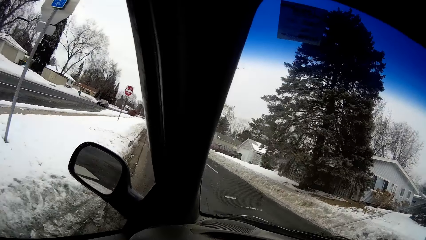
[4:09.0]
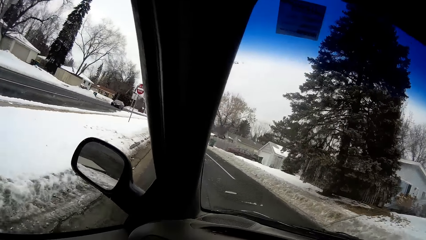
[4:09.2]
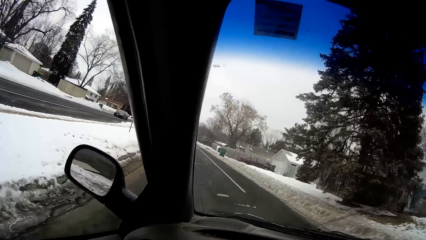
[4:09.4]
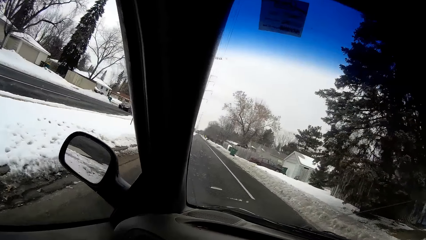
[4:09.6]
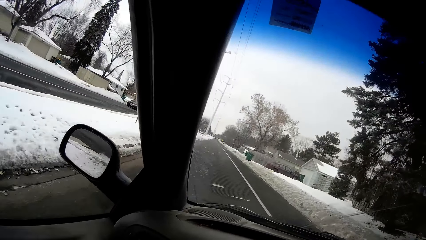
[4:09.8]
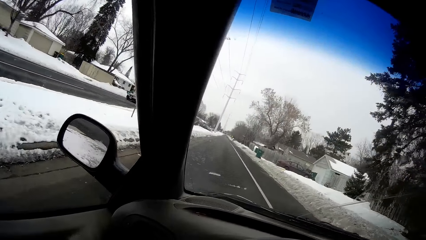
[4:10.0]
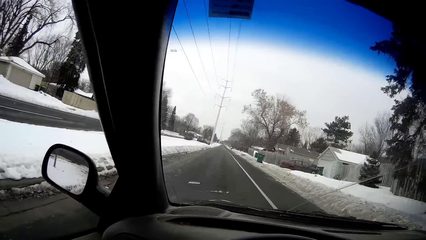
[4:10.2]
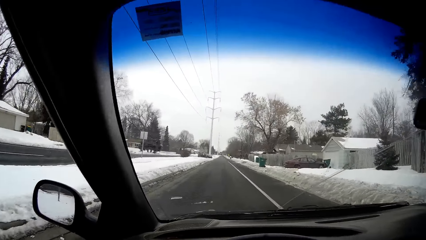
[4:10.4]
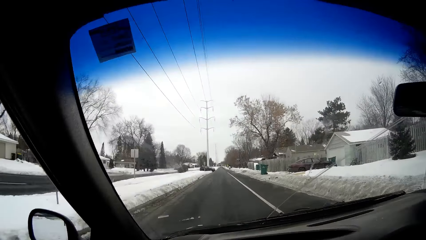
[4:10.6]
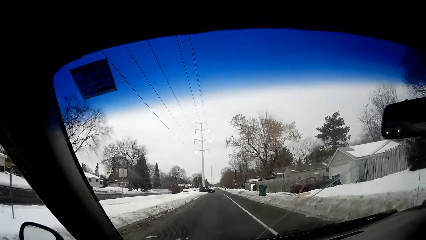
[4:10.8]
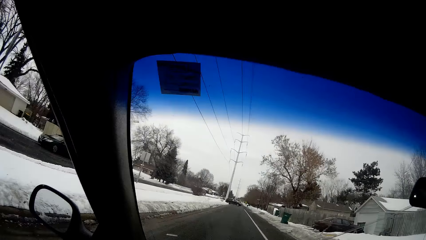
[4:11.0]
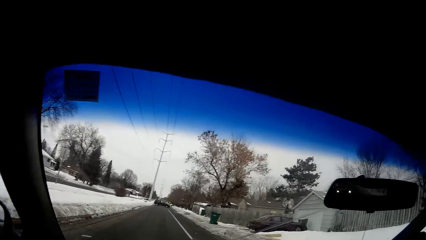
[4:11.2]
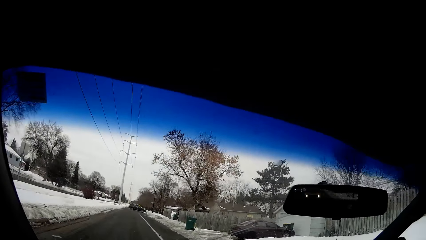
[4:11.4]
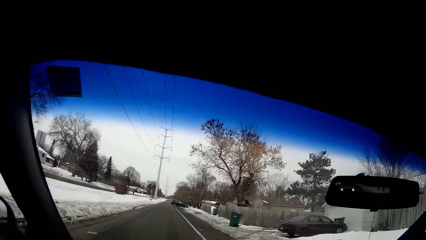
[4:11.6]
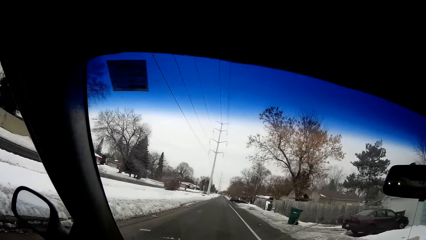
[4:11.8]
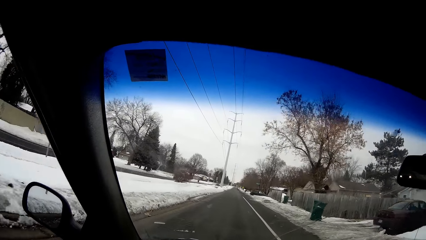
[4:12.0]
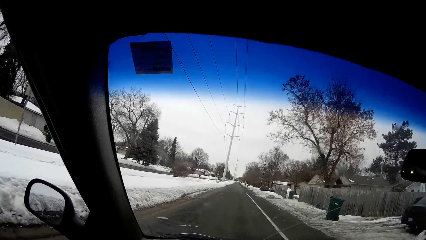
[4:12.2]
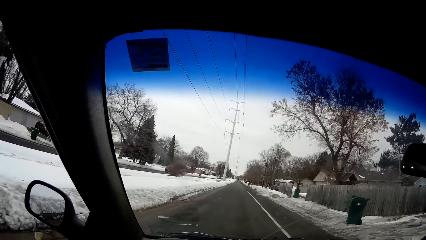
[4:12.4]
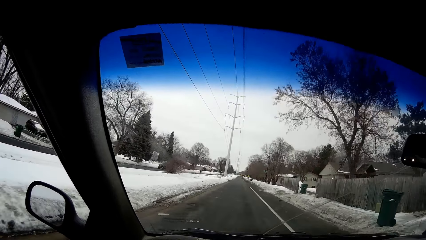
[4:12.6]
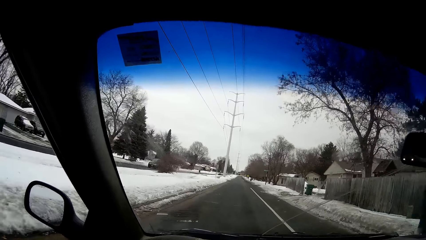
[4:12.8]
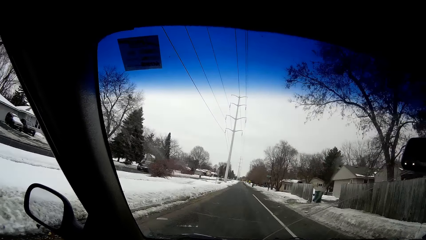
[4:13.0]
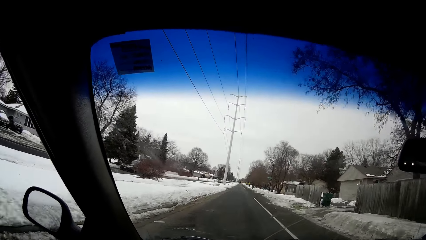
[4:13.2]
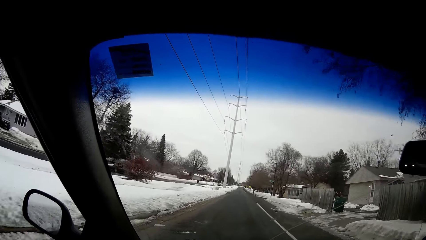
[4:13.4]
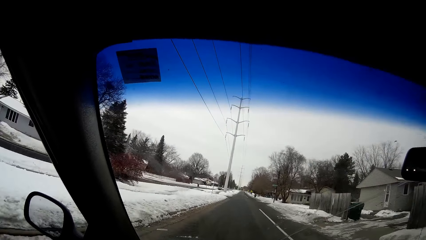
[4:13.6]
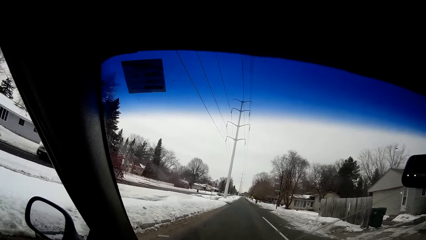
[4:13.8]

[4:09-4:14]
The camera wearer drives the car. They turn left.

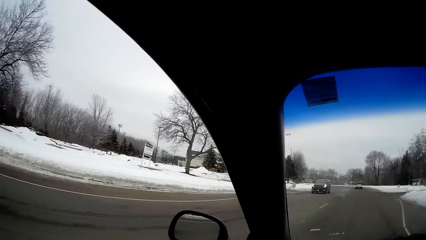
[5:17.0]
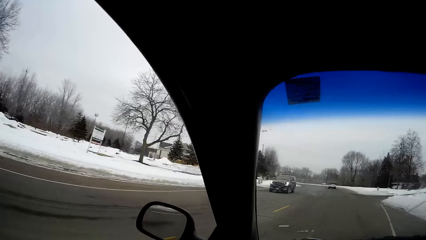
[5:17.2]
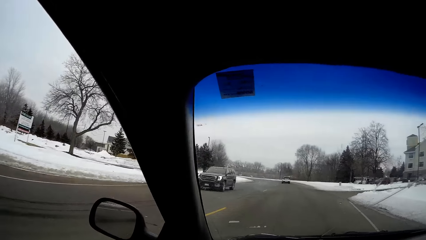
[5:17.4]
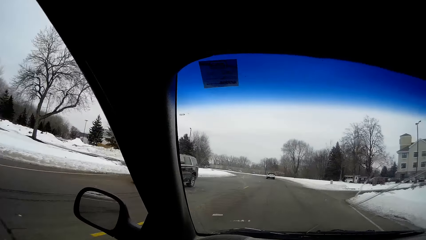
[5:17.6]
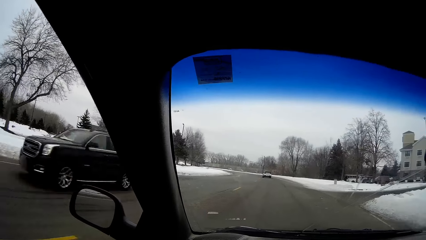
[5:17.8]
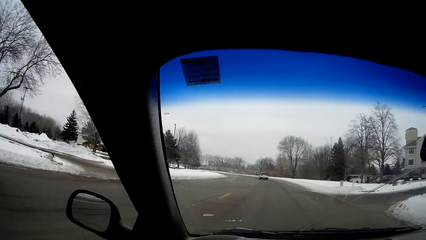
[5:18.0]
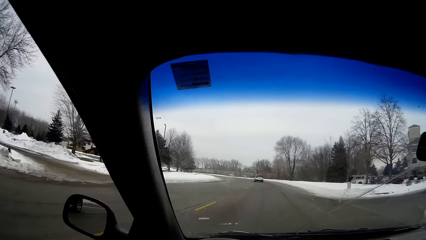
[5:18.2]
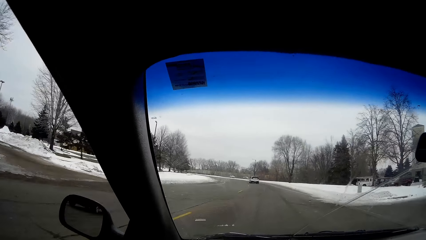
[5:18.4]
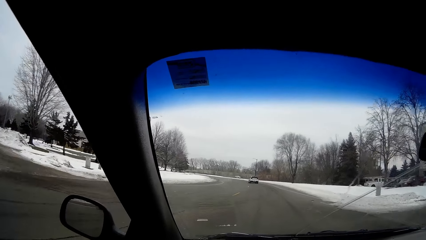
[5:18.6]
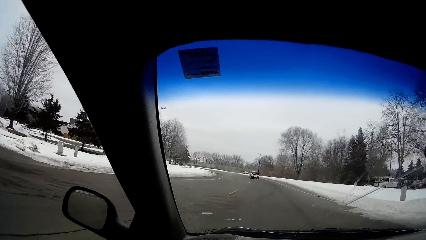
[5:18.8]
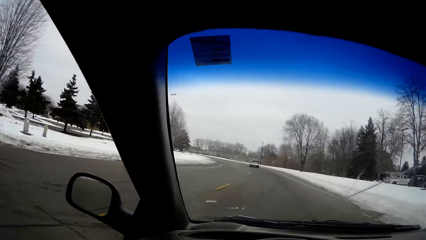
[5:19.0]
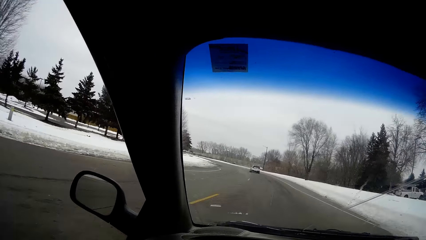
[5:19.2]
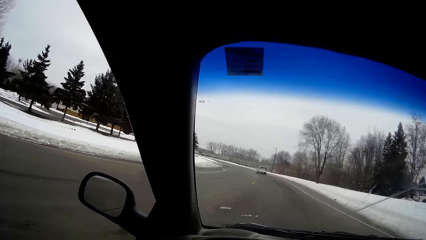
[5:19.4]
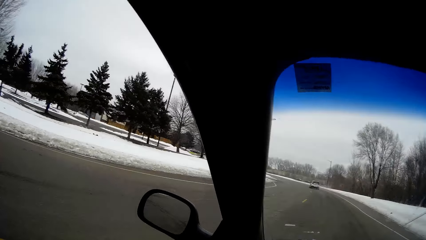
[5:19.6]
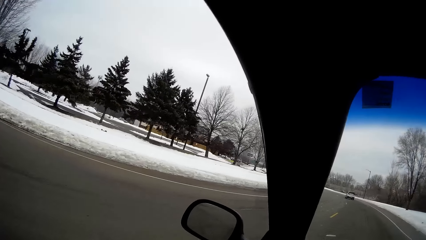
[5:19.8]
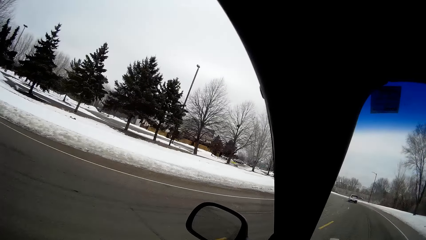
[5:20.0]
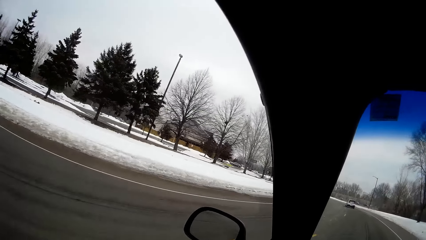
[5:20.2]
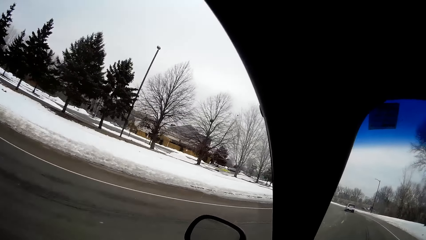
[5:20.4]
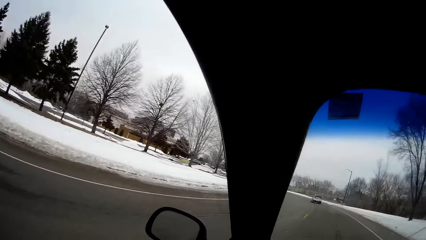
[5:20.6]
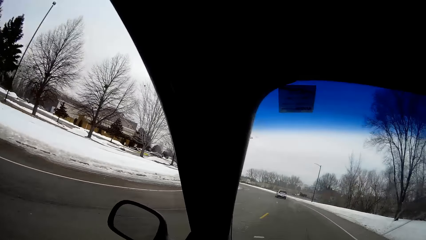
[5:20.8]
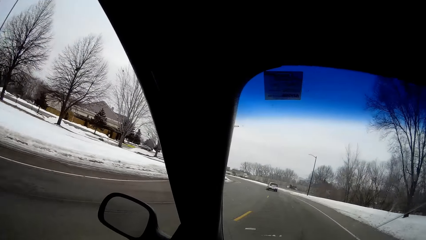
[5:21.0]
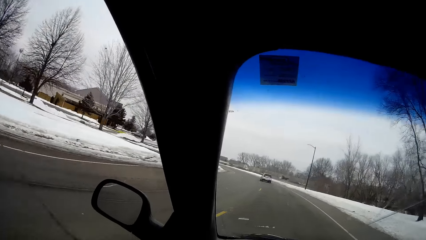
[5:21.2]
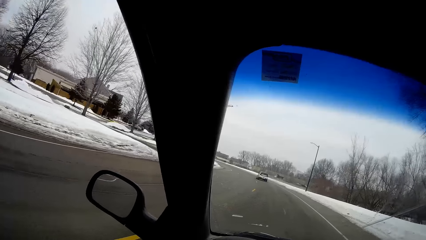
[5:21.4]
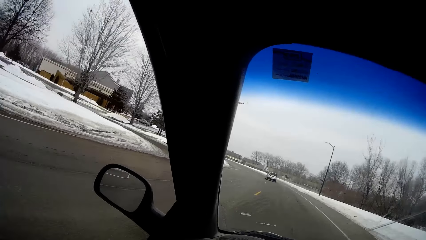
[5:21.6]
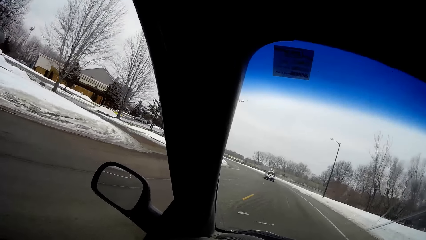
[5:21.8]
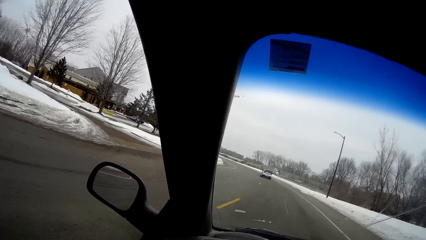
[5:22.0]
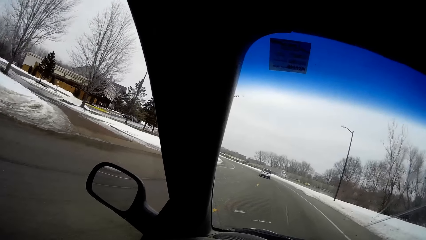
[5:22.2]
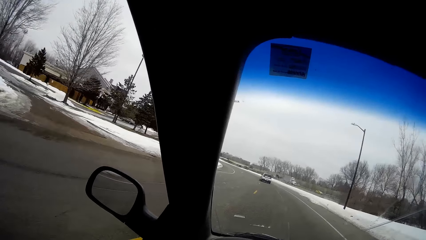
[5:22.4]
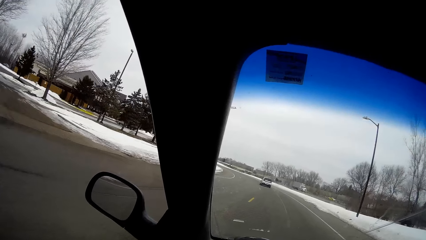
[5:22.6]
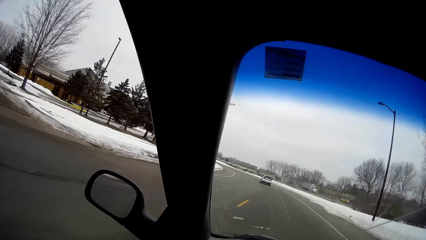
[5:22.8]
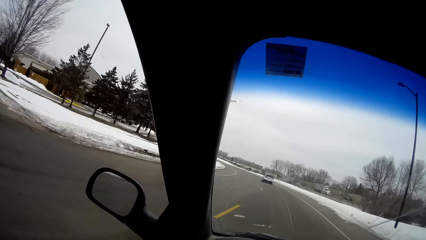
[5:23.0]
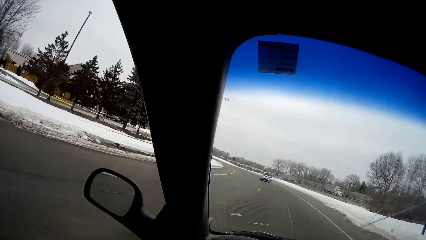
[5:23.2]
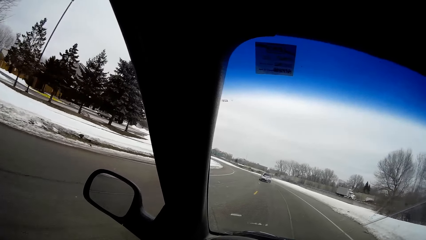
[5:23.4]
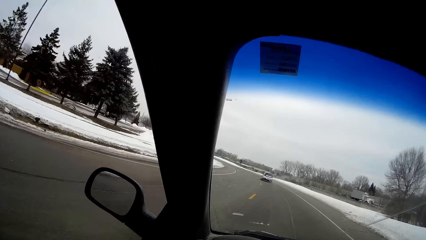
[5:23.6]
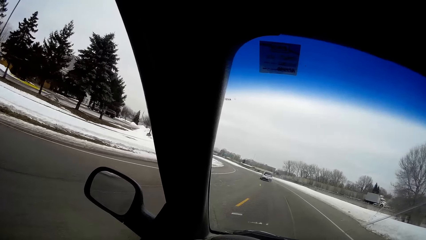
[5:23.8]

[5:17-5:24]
The camera wearer looks around.

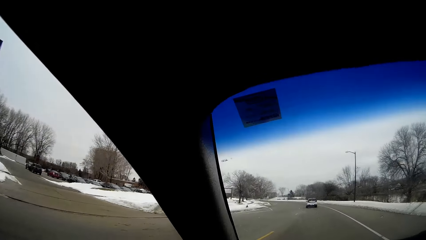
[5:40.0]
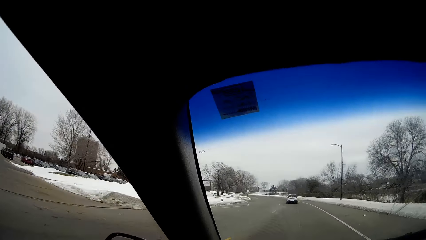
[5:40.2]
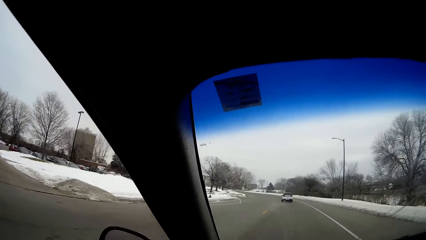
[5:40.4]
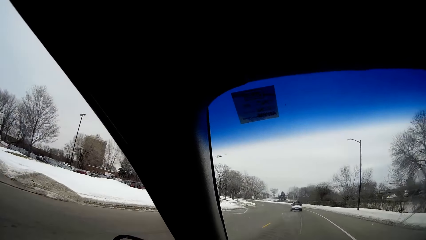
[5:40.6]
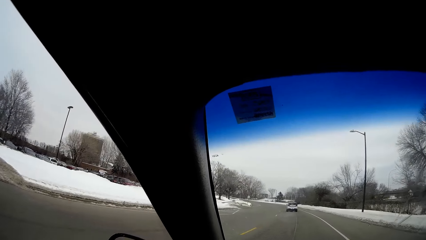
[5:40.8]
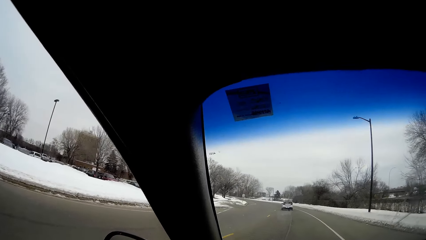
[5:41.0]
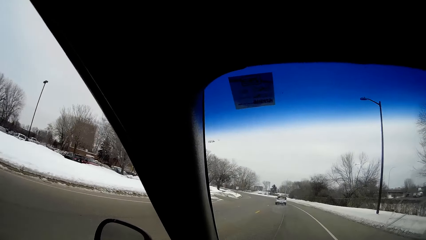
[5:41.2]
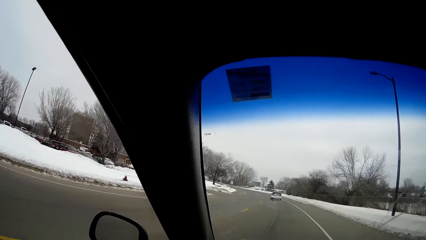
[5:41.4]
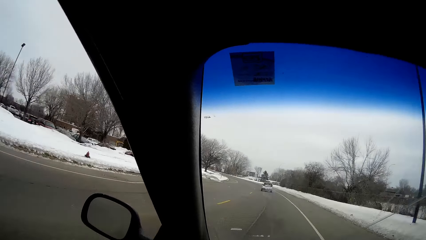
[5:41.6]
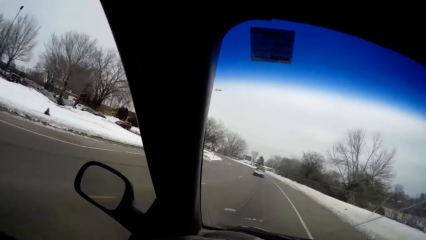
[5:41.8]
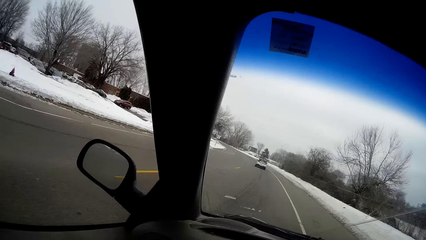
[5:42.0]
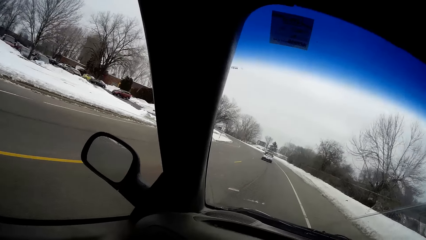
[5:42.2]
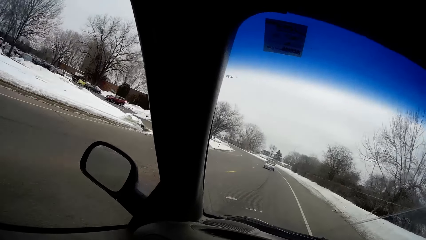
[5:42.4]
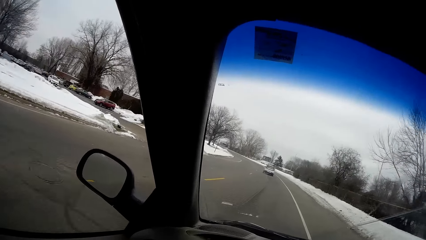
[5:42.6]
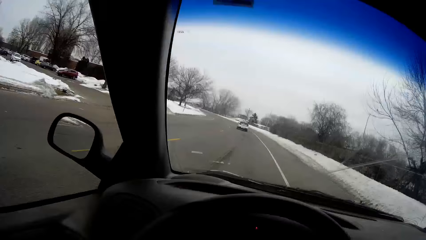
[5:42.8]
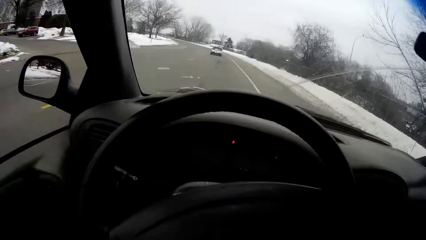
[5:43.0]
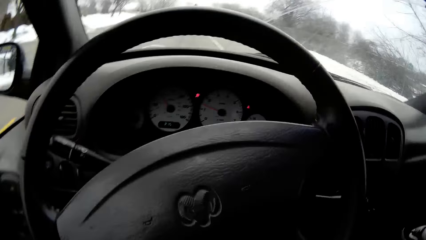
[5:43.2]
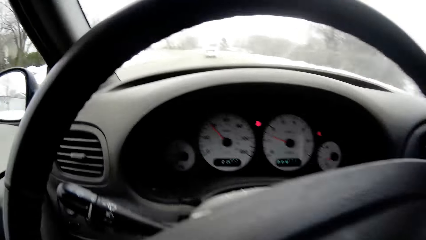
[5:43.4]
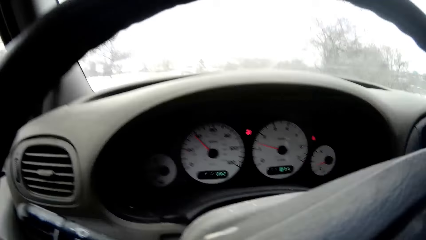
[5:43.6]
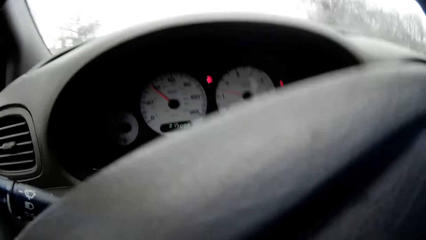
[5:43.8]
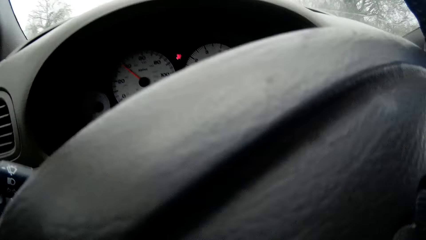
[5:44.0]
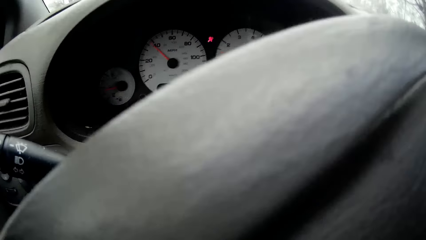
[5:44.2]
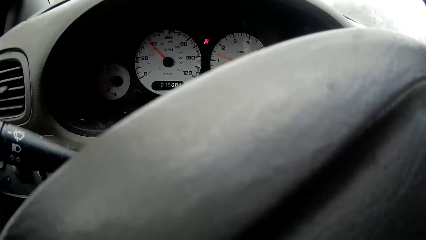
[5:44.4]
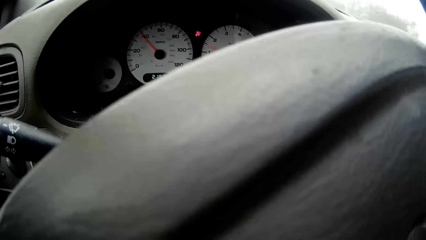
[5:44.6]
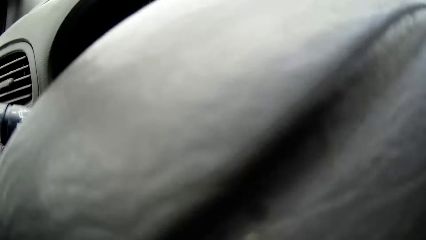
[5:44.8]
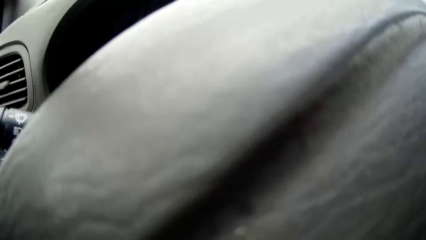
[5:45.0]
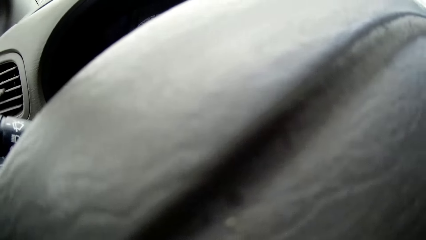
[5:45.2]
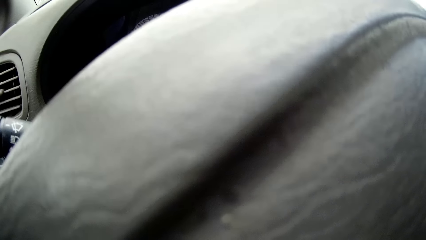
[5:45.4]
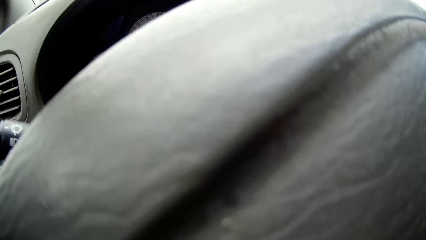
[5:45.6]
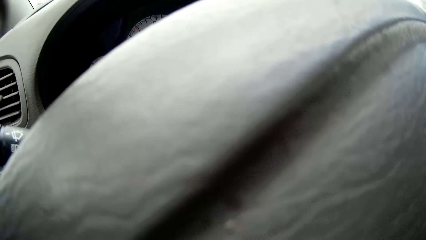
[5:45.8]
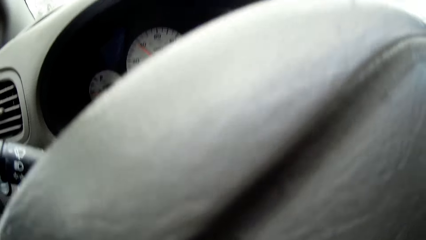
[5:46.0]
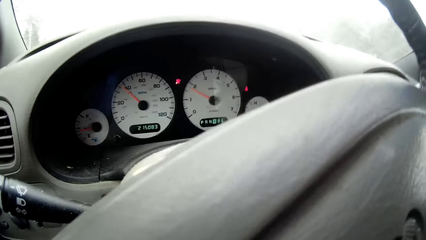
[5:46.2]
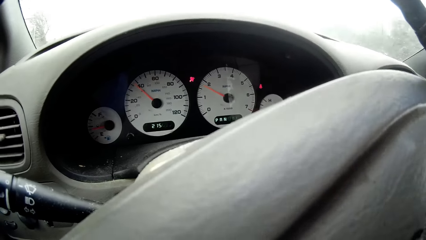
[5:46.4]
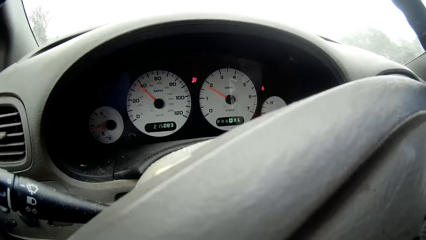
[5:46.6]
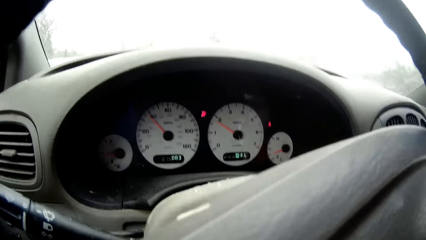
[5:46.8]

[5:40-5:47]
The camera wearer looks at the dashboard.
